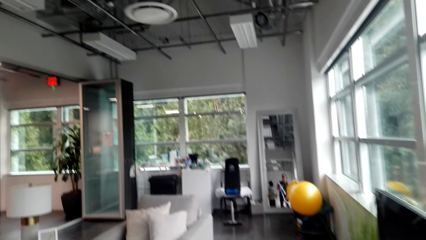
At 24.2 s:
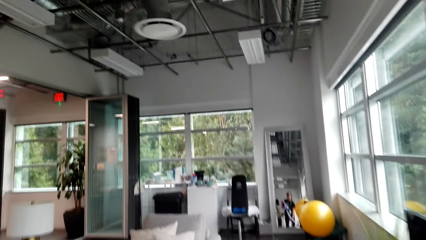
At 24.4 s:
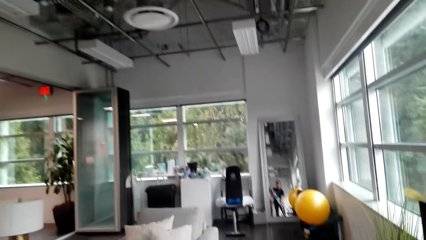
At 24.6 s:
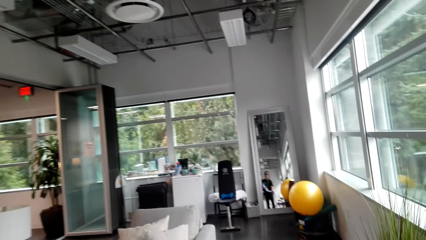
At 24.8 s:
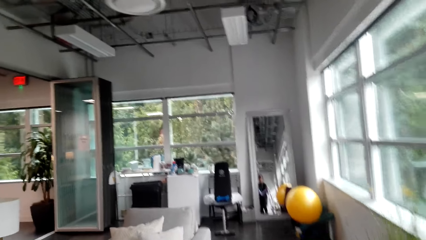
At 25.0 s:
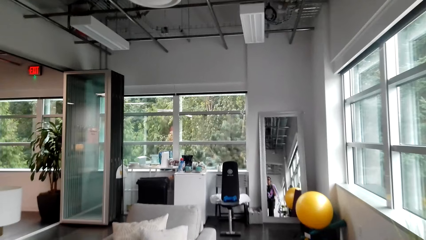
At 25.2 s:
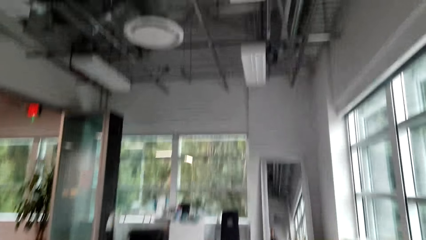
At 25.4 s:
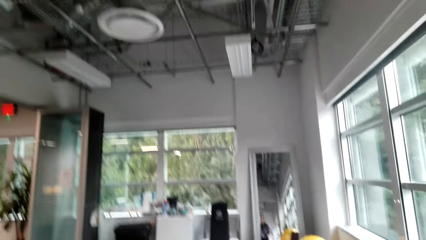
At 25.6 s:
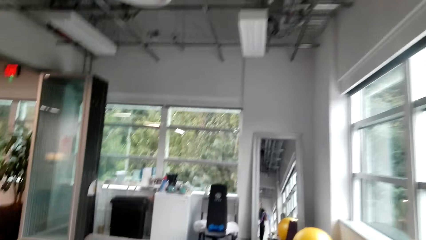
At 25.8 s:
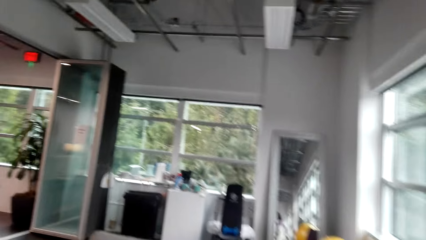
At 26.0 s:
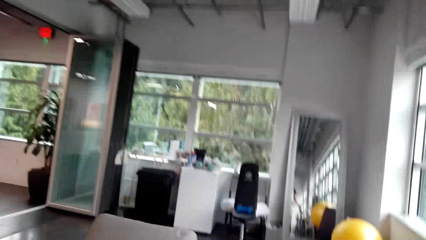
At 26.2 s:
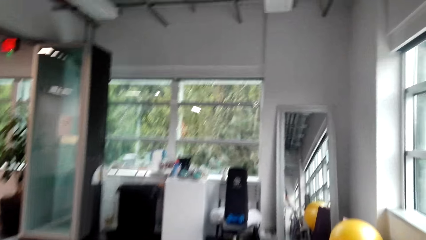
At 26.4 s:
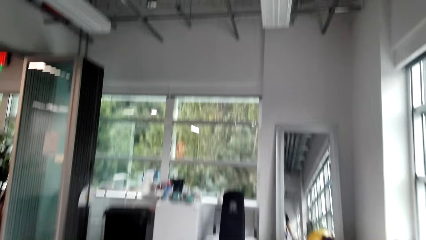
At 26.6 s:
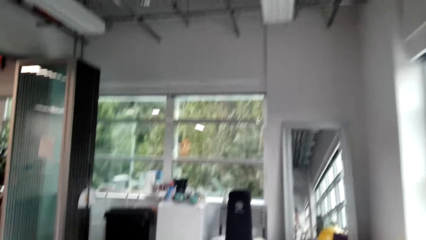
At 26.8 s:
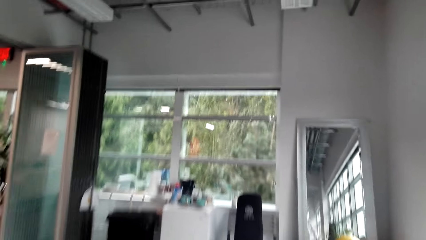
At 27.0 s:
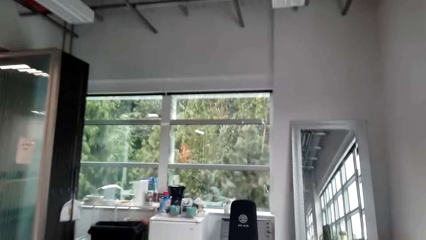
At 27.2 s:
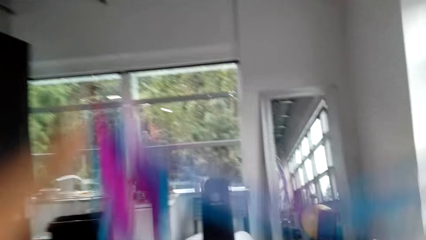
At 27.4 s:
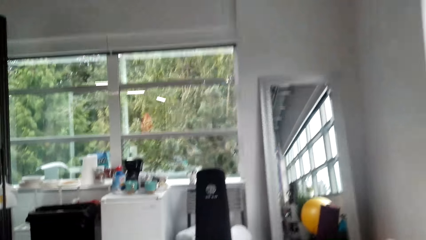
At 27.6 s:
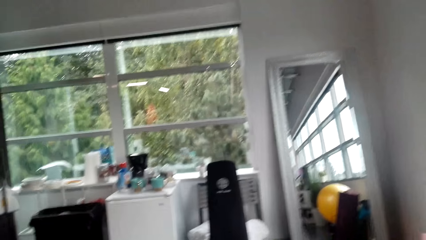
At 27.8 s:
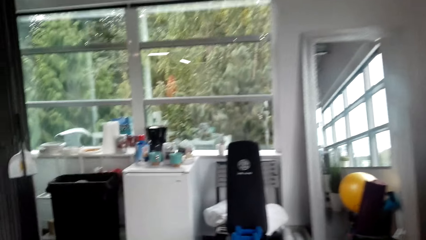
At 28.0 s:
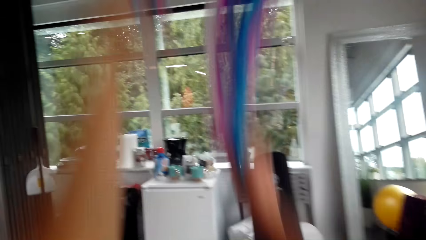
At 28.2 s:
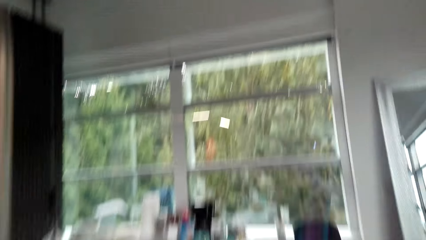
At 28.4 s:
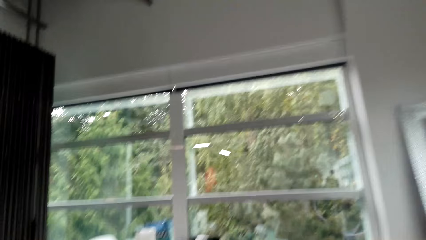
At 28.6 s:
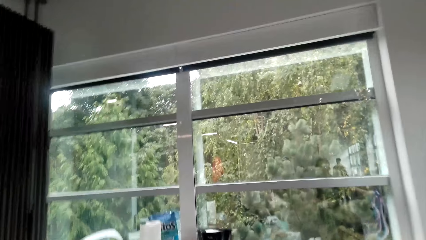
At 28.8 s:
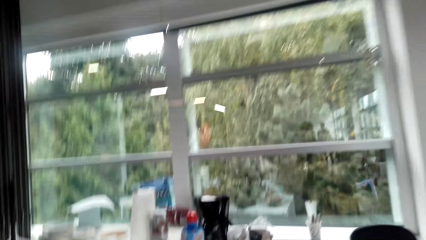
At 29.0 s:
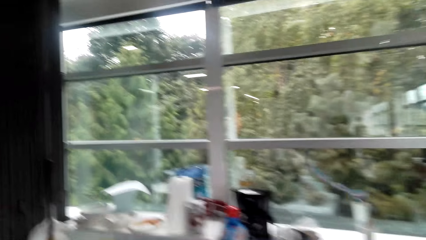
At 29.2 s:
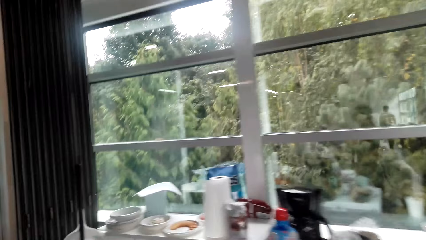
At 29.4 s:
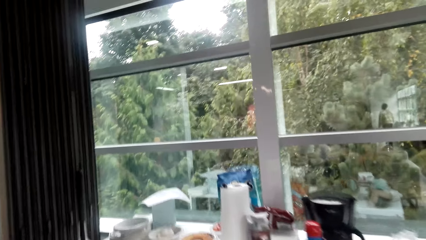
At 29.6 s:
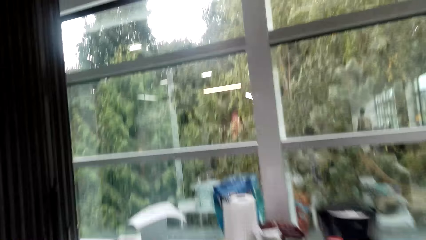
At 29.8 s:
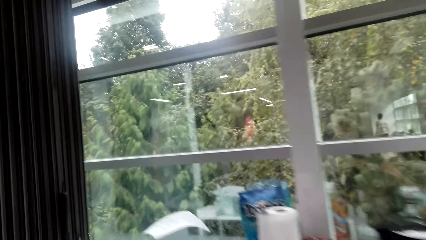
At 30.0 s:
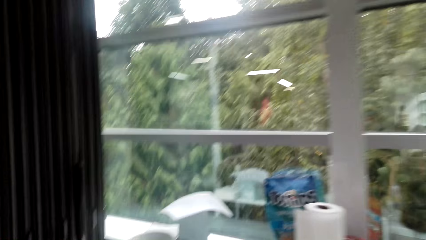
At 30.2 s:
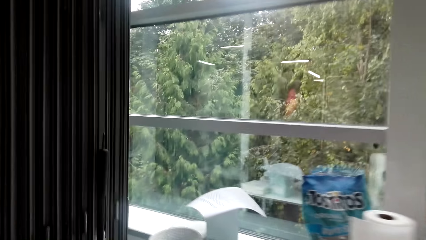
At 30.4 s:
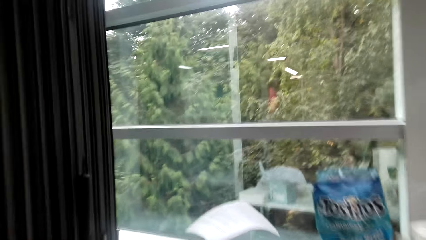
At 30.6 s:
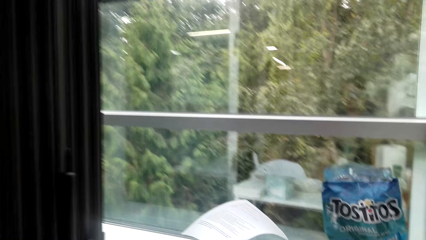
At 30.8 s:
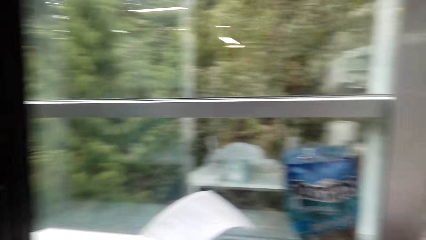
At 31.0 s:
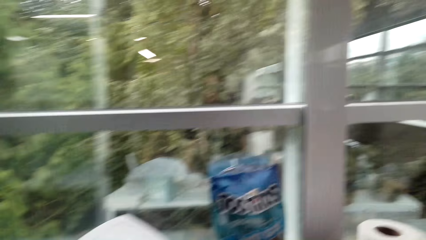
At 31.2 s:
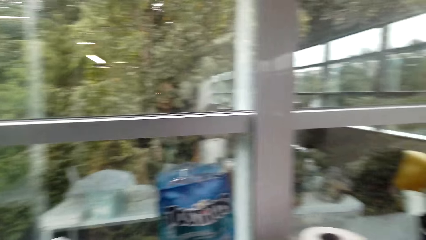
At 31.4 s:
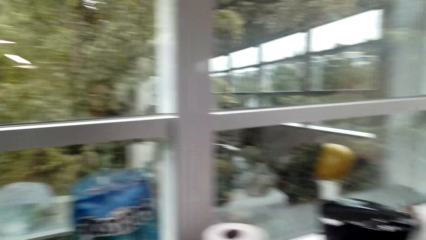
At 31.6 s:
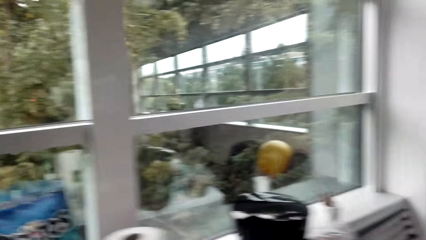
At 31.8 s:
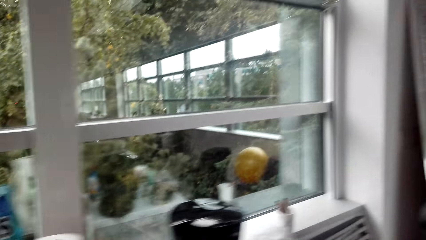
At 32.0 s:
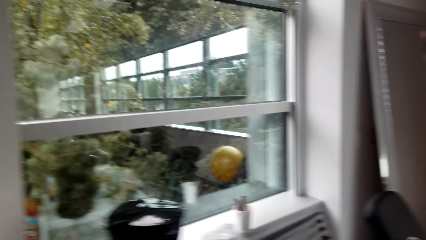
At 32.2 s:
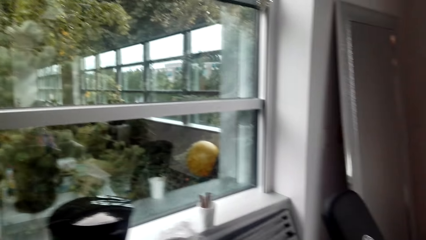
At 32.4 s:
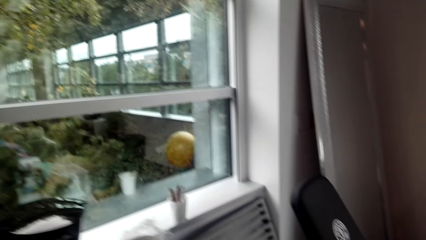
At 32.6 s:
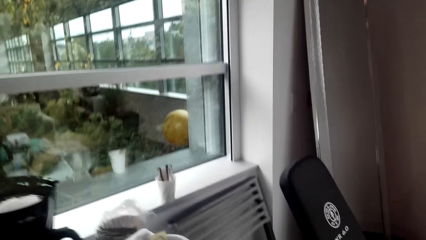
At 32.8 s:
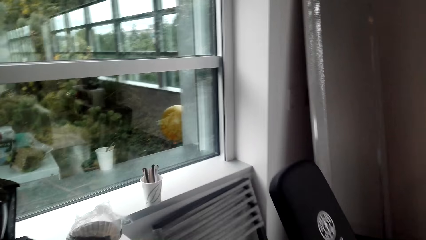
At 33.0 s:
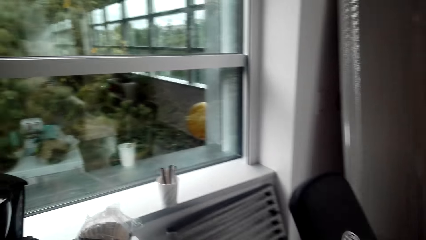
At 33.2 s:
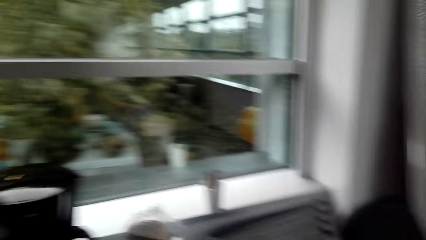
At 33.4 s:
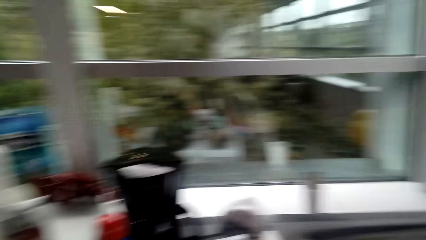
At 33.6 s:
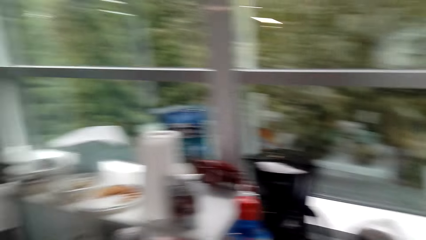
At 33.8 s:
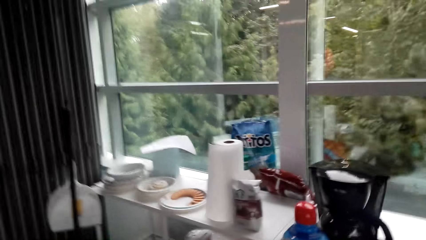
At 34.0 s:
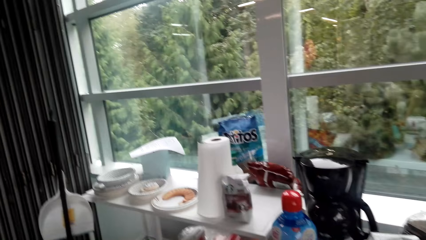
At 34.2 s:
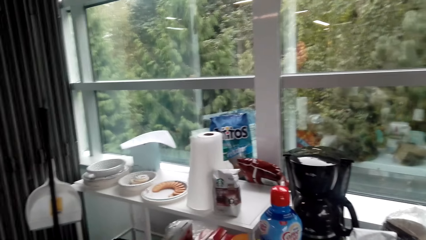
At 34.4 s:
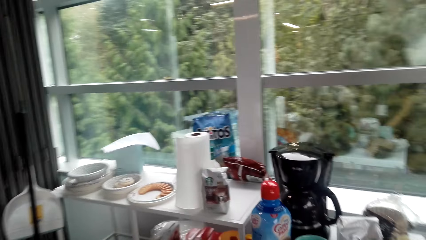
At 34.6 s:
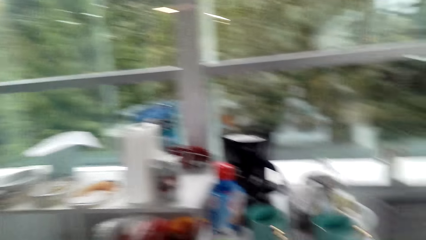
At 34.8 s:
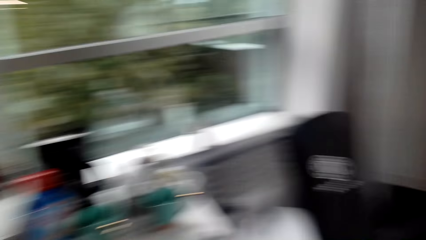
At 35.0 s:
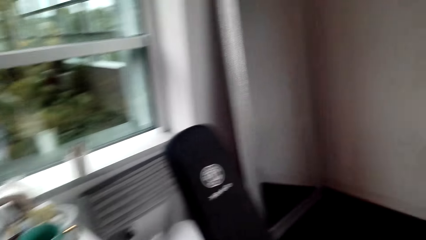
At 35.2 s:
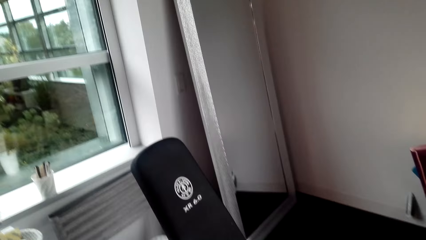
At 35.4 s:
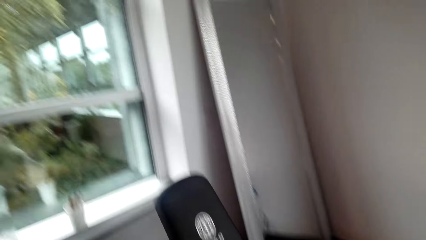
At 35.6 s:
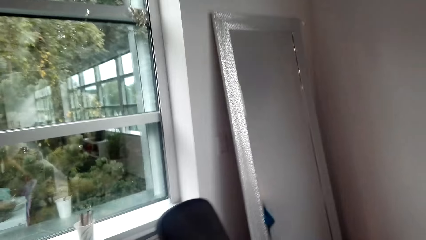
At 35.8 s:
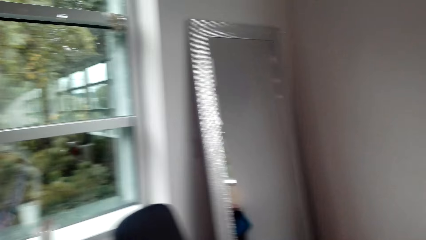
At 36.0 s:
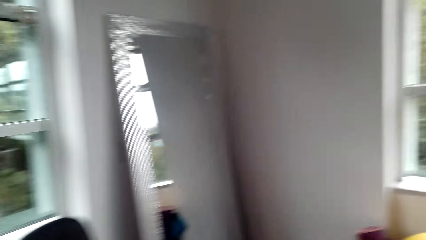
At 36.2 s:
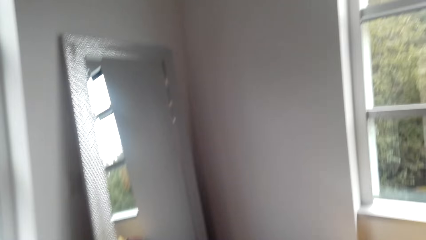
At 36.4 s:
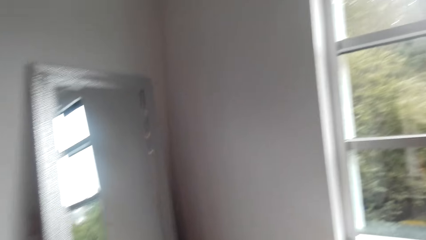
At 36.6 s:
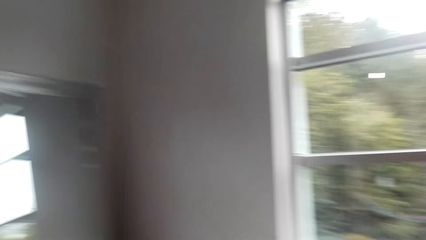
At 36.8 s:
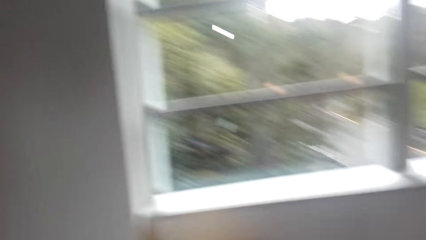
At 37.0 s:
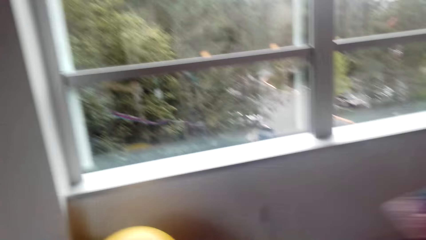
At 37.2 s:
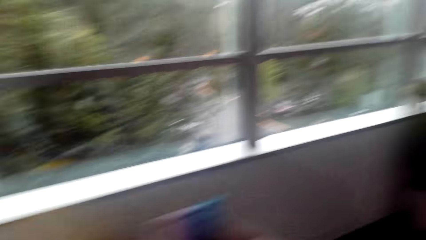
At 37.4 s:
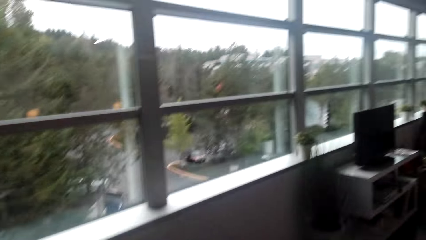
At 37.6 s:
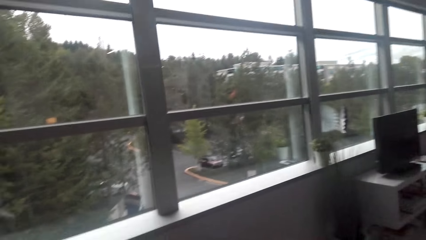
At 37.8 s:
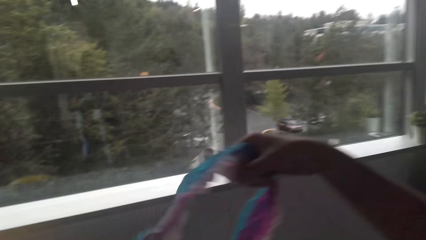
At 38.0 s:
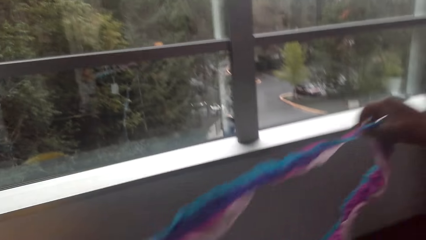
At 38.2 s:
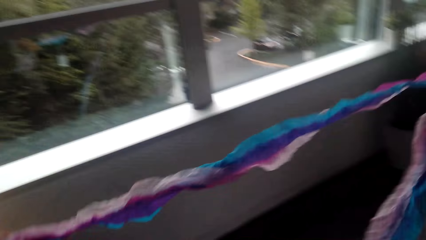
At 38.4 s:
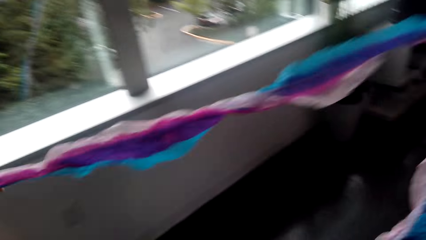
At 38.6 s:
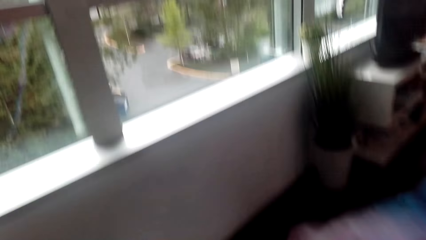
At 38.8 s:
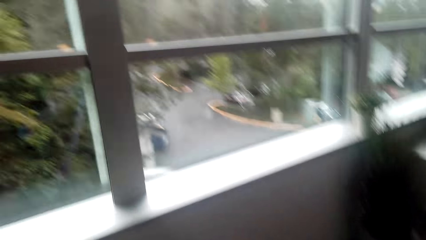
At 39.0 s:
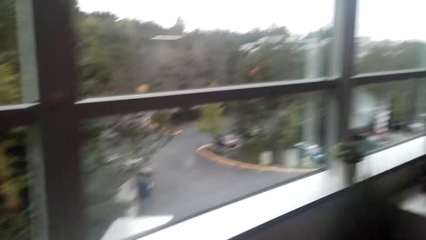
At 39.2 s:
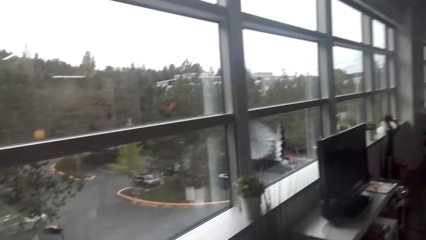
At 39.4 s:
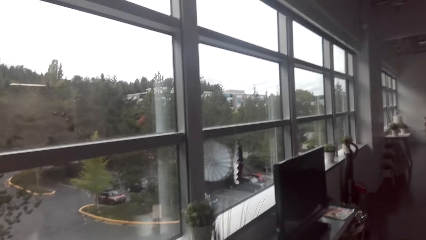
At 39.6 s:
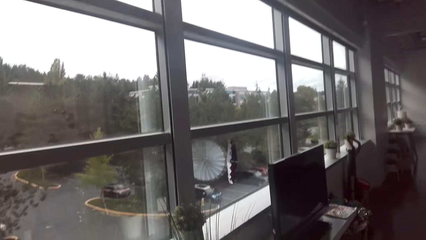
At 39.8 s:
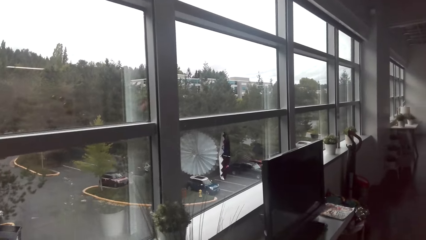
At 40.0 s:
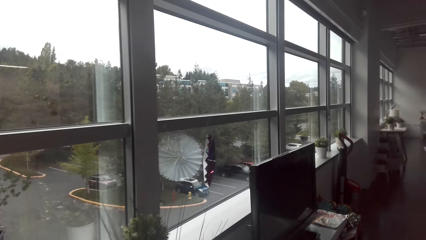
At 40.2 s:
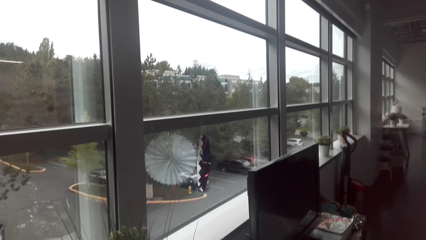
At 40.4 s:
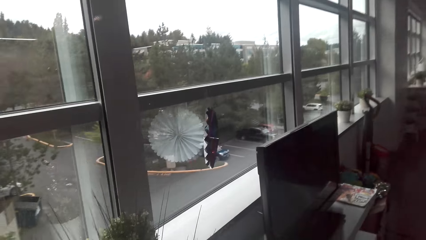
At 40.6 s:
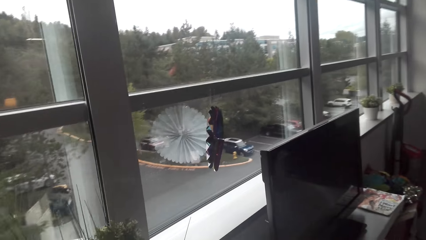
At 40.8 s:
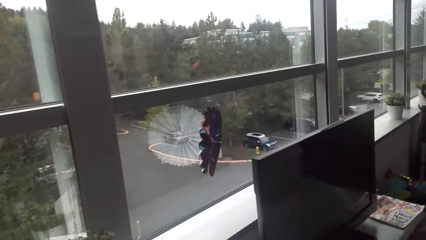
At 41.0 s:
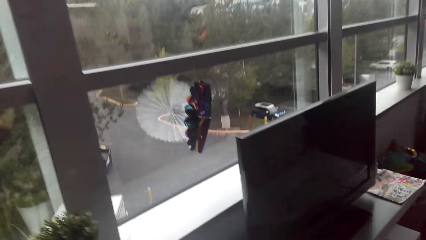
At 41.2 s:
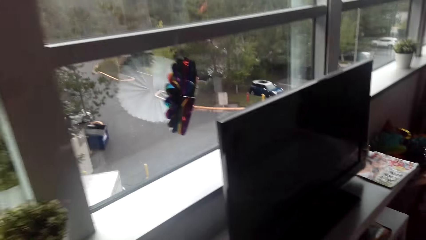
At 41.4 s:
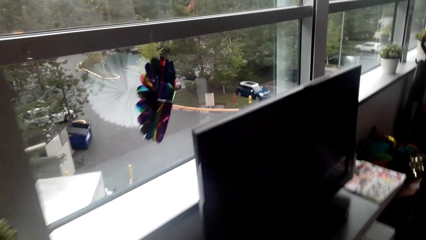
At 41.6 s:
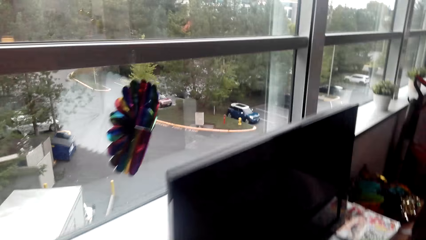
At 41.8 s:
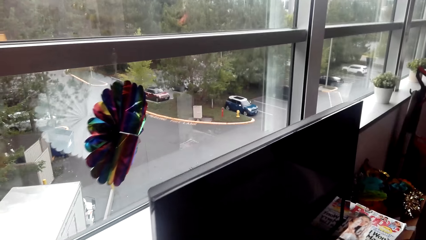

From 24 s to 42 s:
The camera wearer moves around the room. They throw the decoration up. They stand by the window. They look around. They move around the room. They stand by the window.
